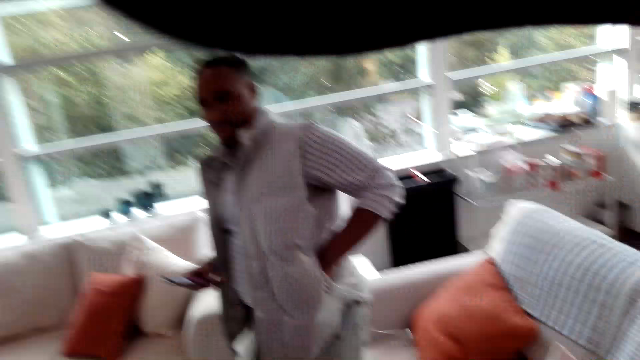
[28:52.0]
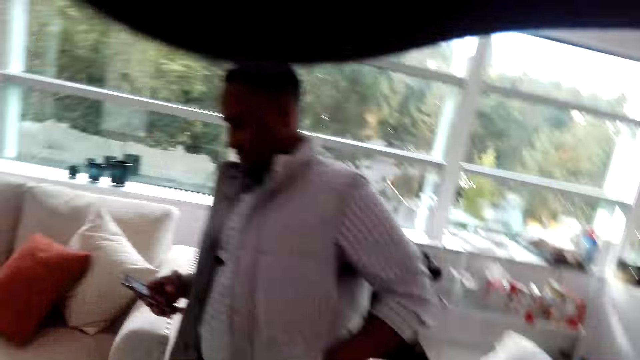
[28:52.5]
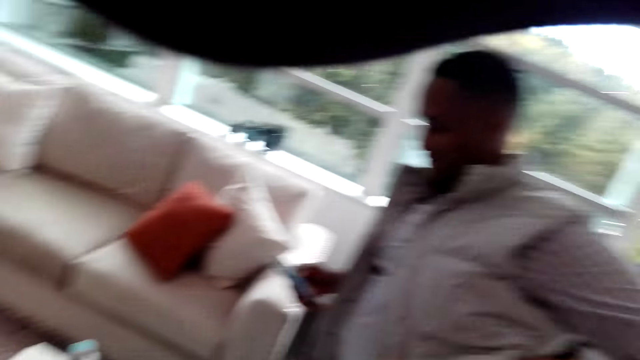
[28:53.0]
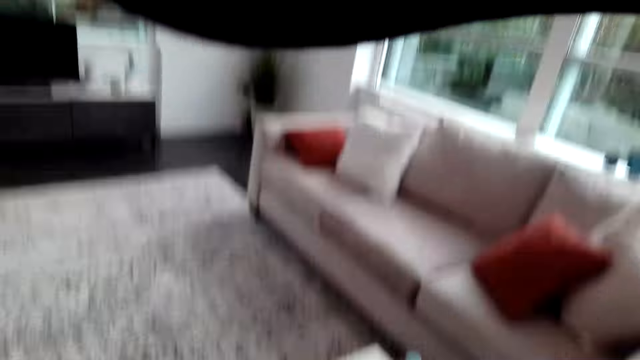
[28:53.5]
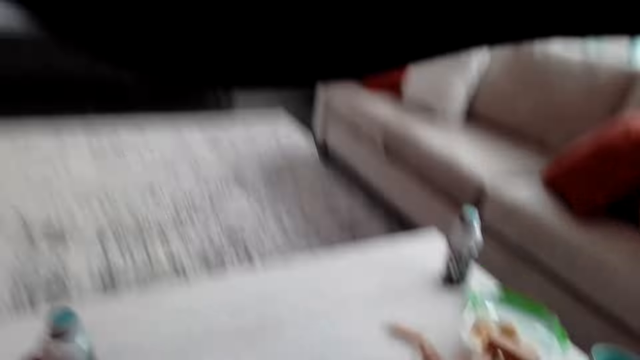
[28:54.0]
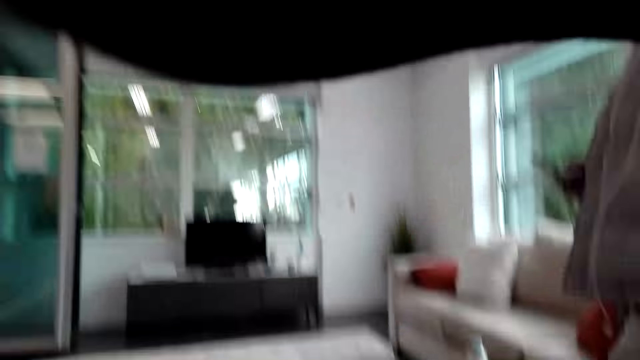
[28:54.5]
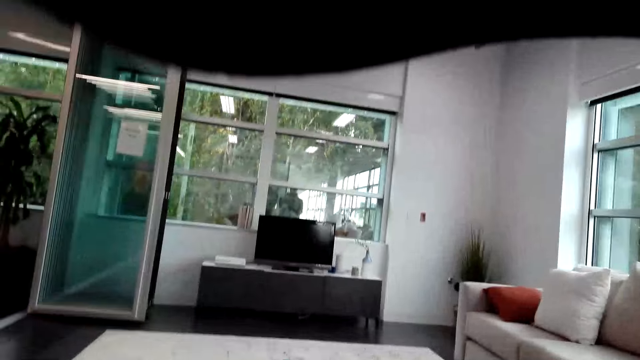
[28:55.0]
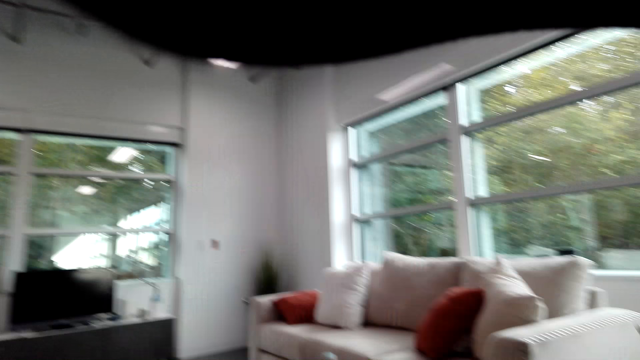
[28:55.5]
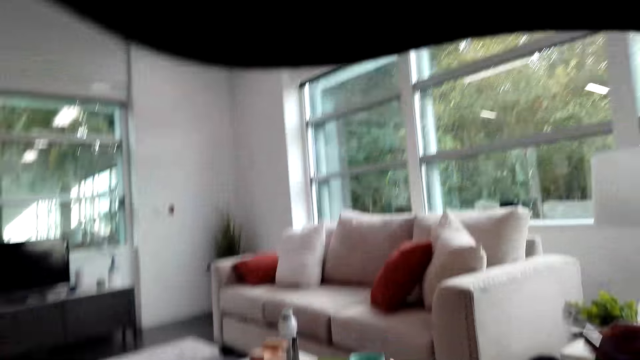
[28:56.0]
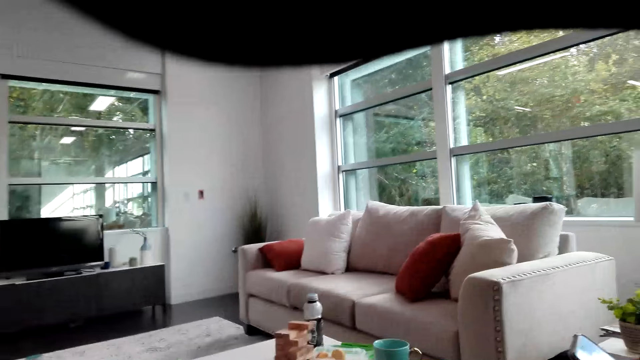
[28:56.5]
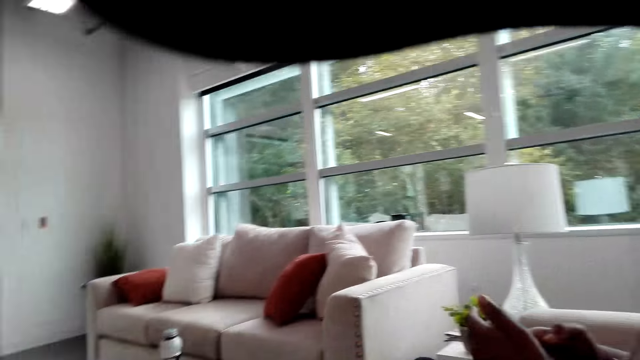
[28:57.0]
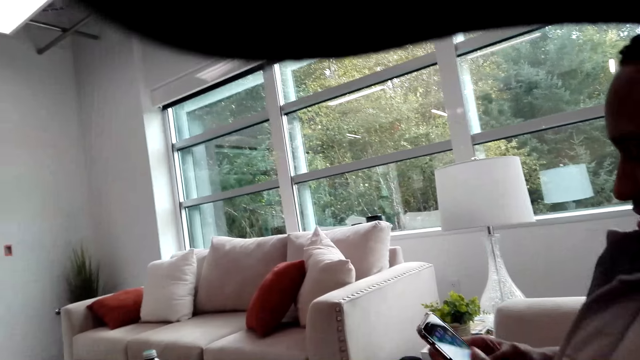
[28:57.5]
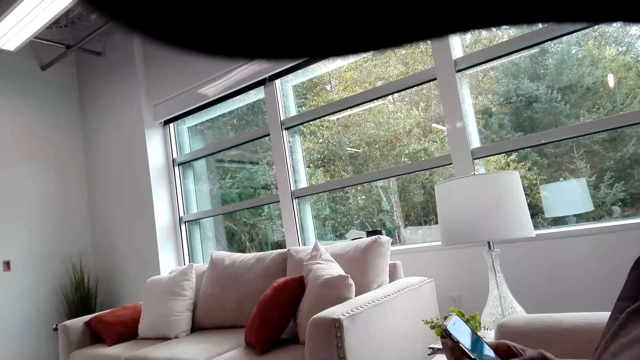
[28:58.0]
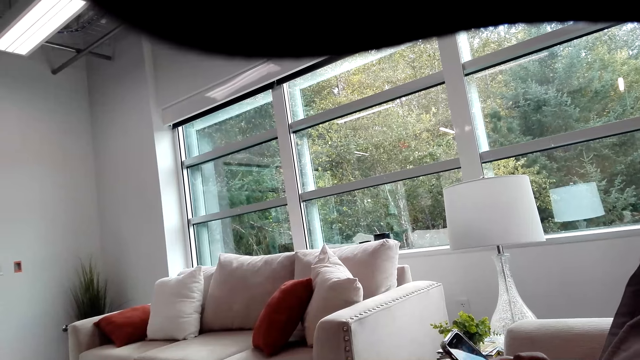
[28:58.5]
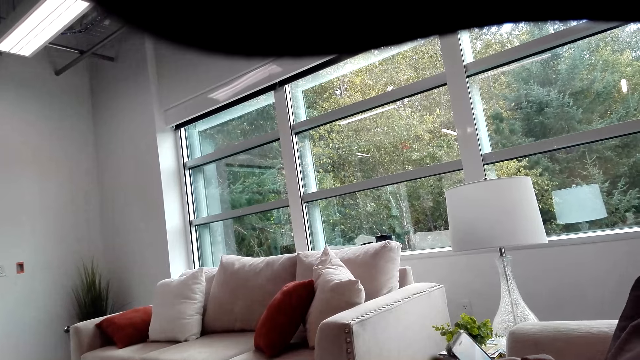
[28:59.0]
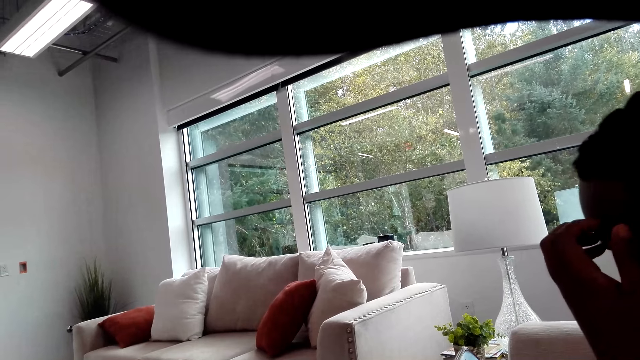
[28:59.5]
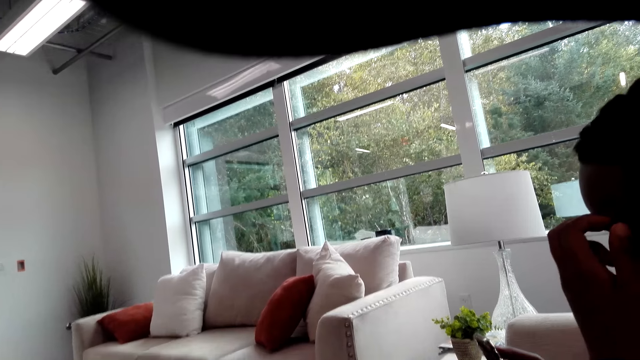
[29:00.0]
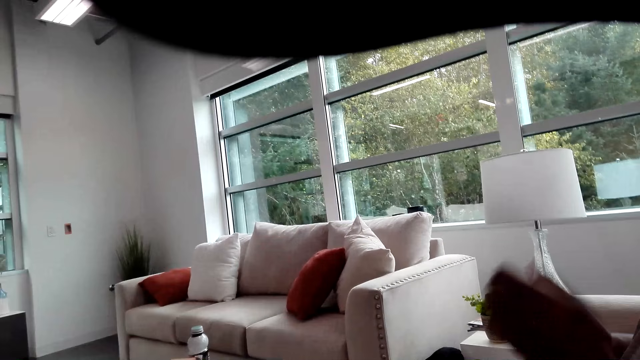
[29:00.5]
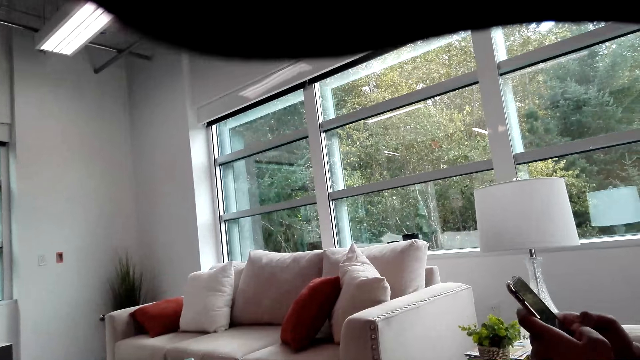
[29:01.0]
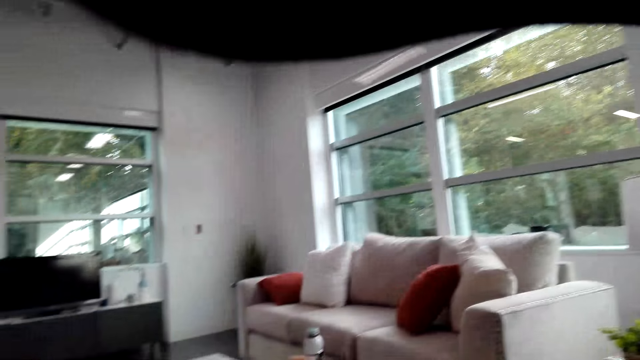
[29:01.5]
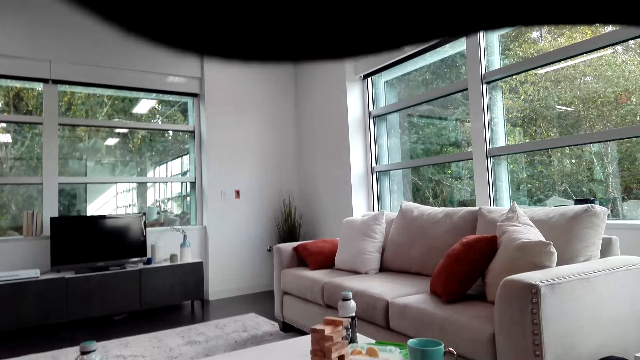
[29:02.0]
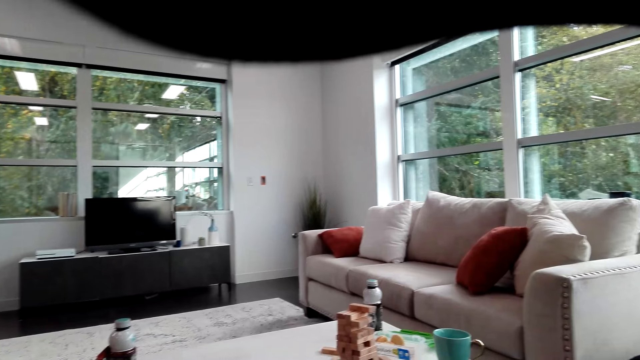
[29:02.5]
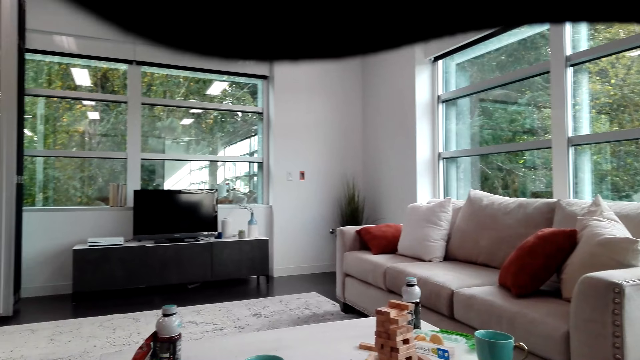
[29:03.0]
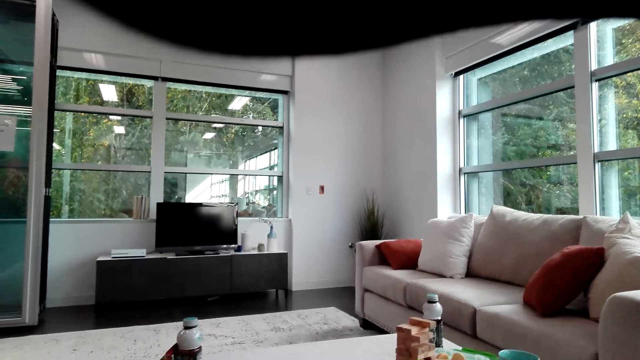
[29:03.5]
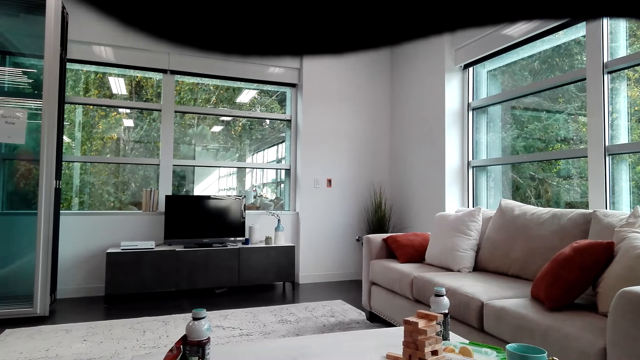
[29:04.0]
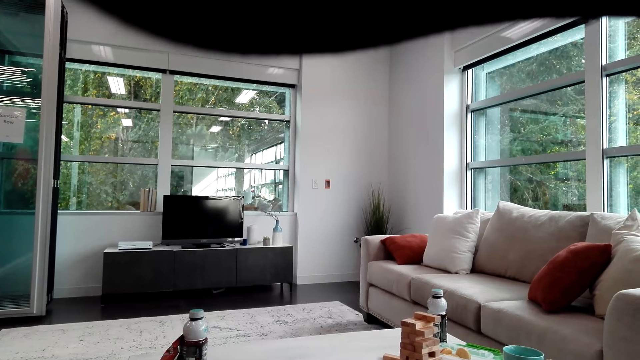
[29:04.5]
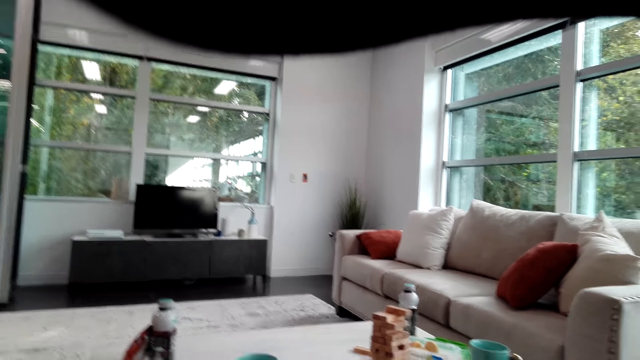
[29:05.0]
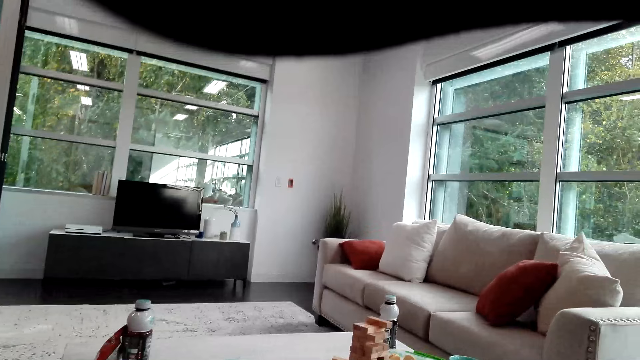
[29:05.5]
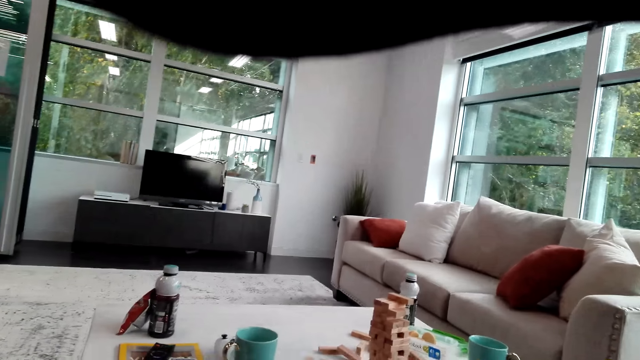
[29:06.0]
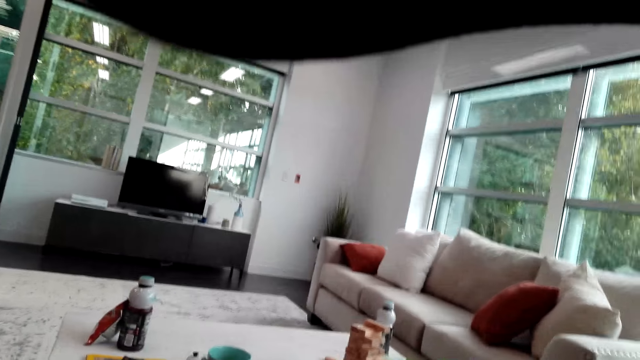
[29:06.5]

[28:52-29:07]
The man holds the phone and looks at the camera wearer. The camera wearer looks around the room. The man operates the phone, scratches his face, and operates the phone. The camera wearer looks around the room.

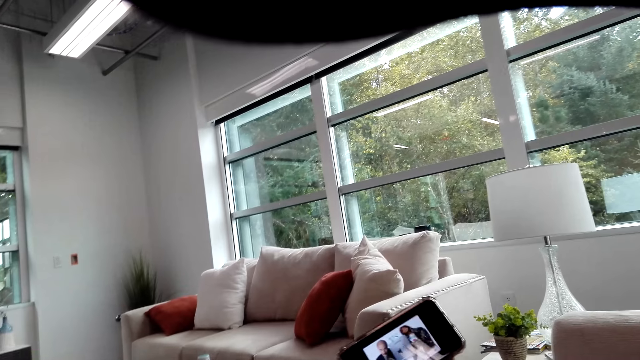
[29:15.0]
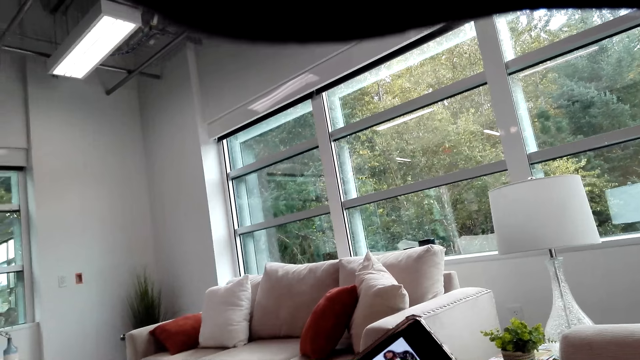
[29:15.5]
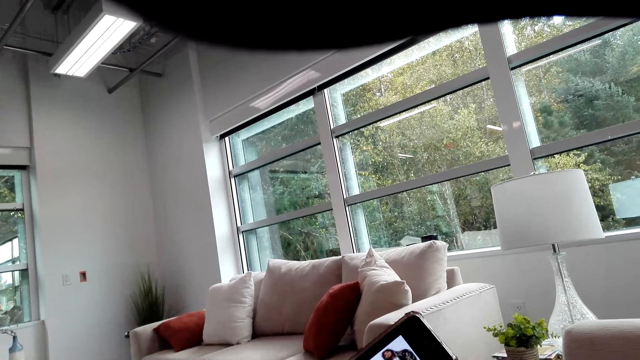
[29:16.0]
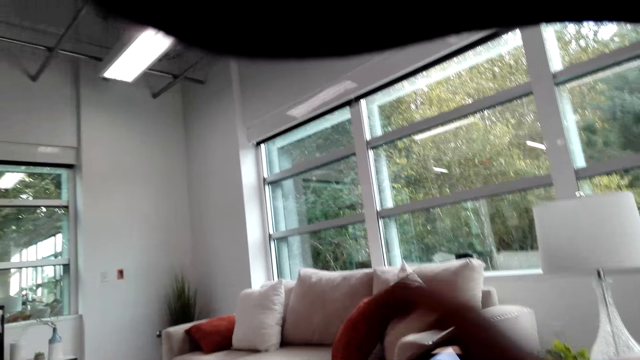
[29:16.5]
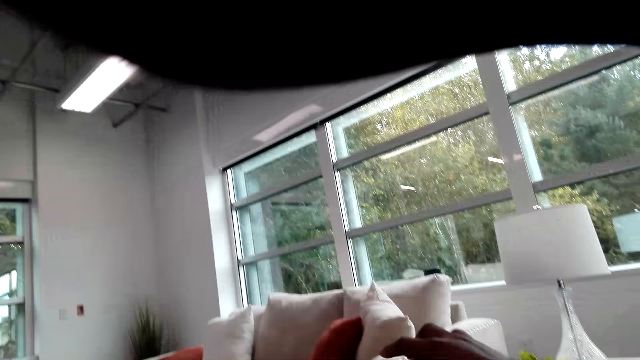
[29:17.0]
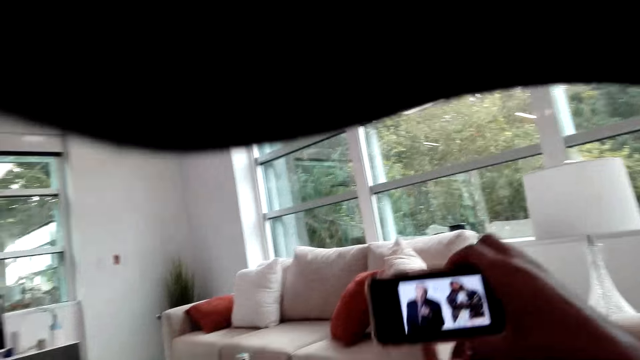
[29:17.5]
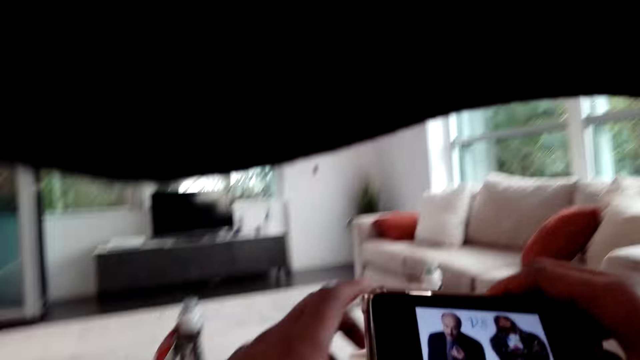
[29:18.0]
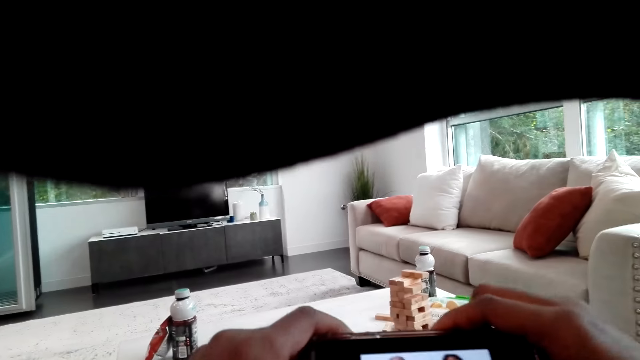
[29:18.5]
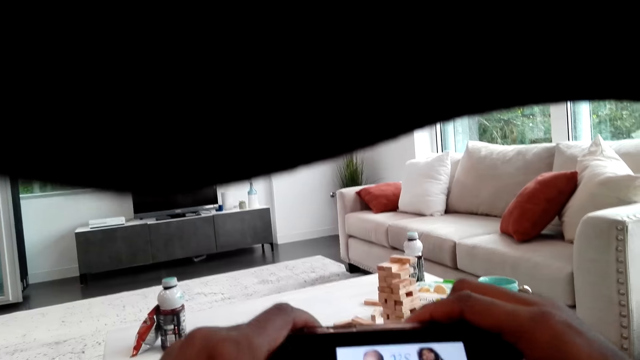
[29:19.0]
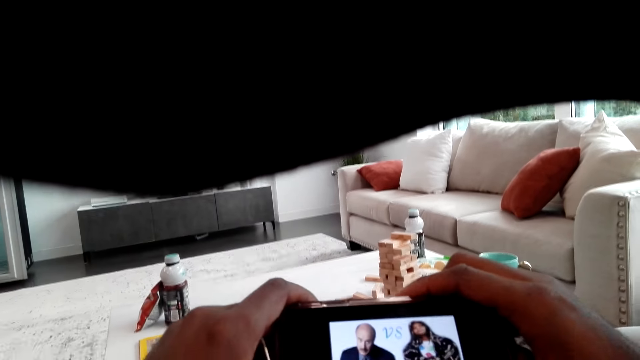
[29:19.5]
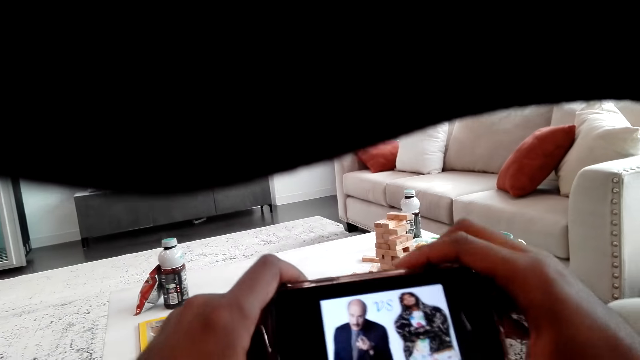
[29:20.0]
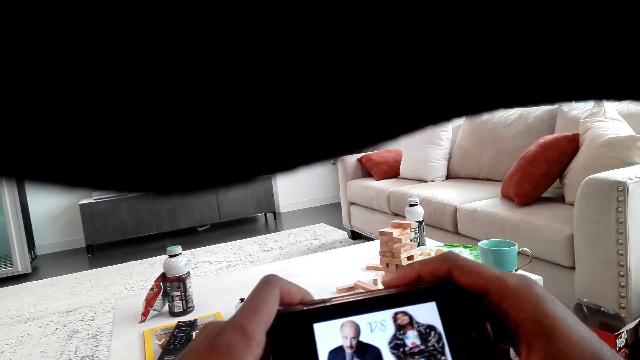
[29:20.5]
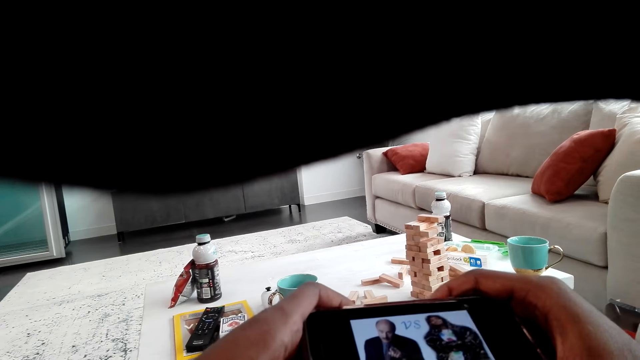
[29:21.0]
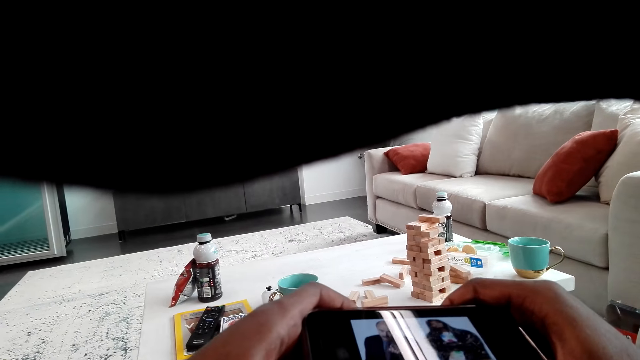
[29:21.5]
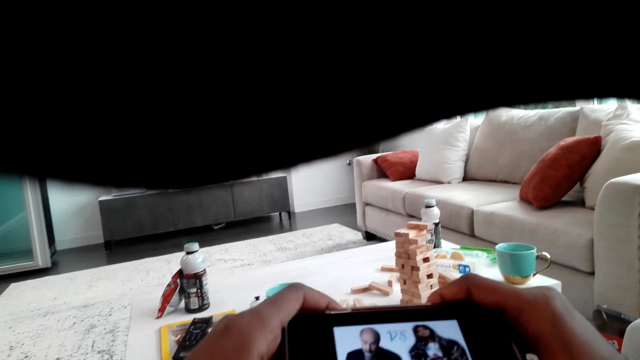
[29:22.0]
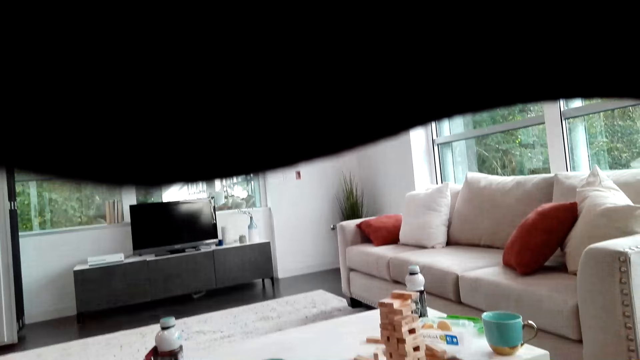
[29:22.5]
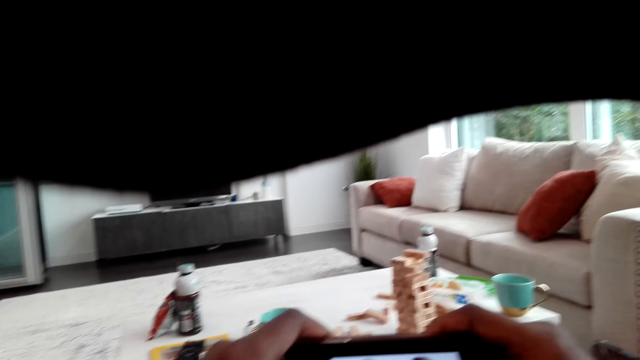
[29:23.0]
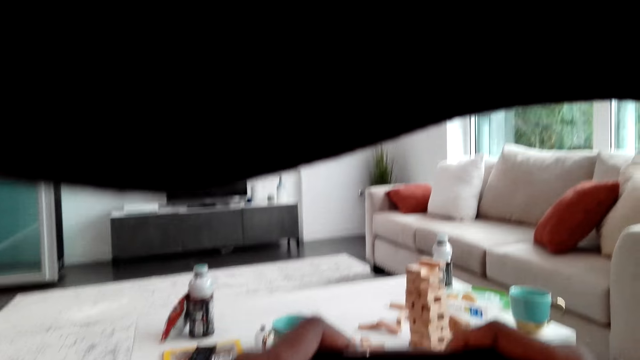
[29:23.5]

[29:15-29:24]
The camera wearer watches a video on the phone. He picks up the phone from the man's hand. He holds the phone with his left hand. He watches a video on the phone.
